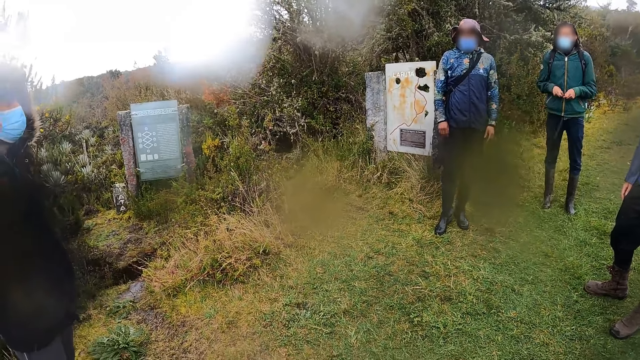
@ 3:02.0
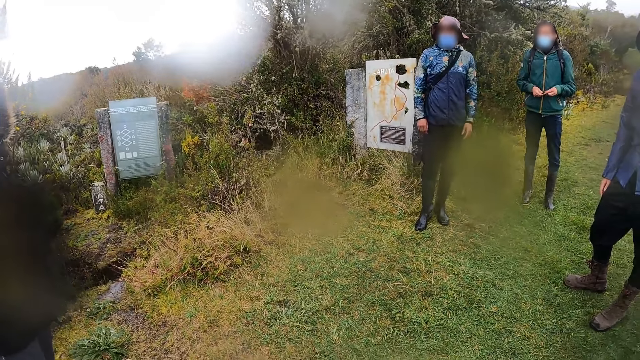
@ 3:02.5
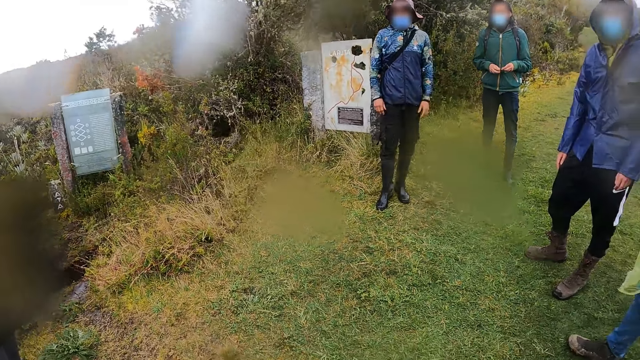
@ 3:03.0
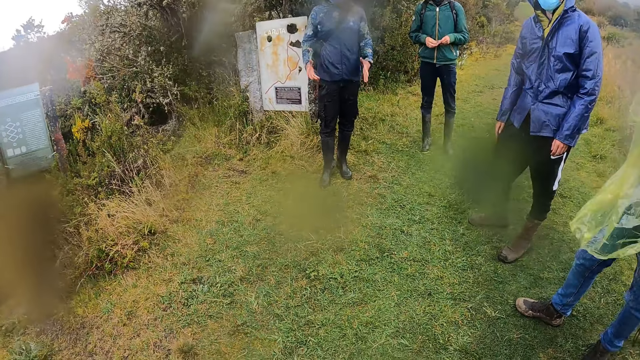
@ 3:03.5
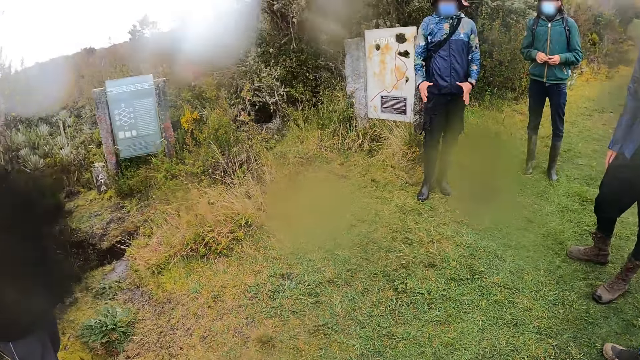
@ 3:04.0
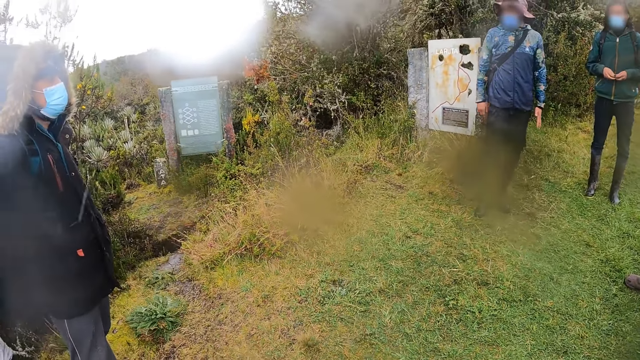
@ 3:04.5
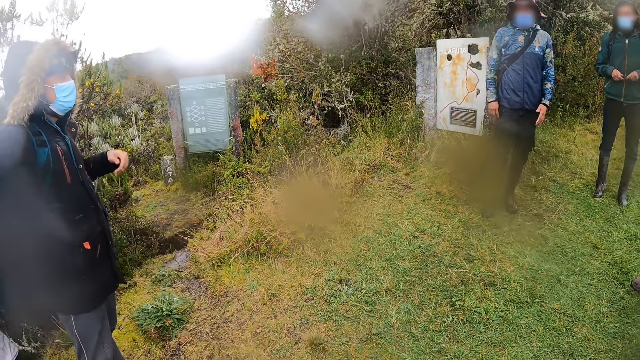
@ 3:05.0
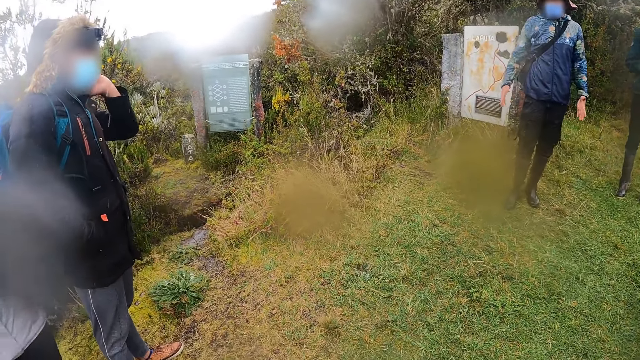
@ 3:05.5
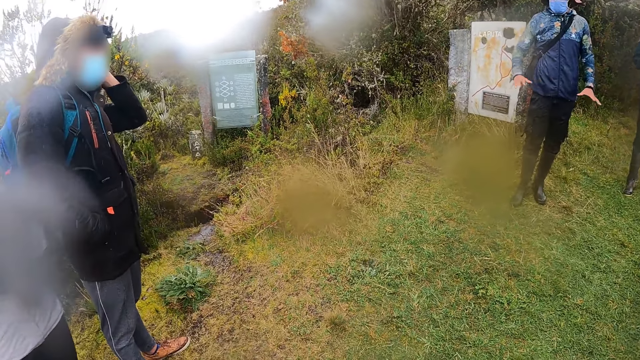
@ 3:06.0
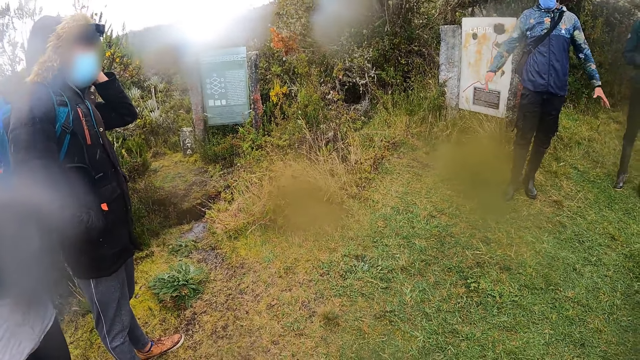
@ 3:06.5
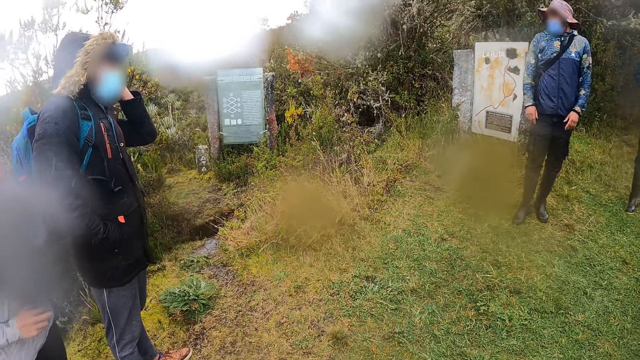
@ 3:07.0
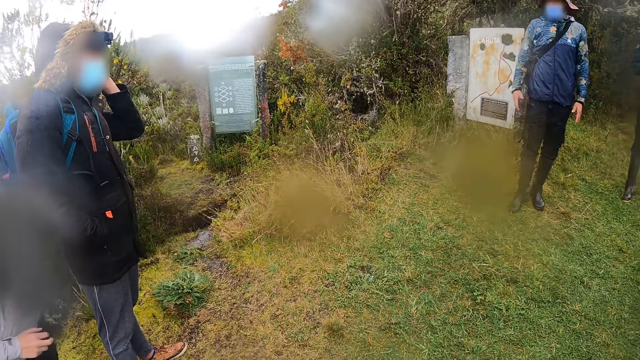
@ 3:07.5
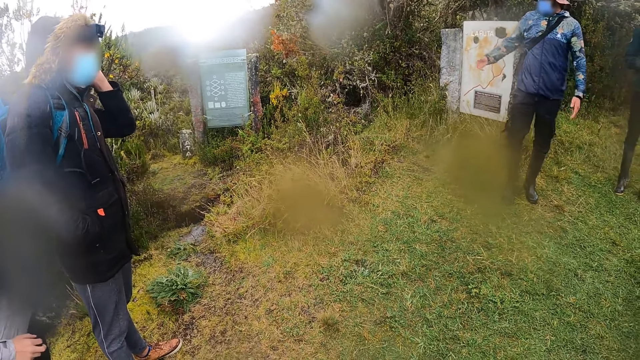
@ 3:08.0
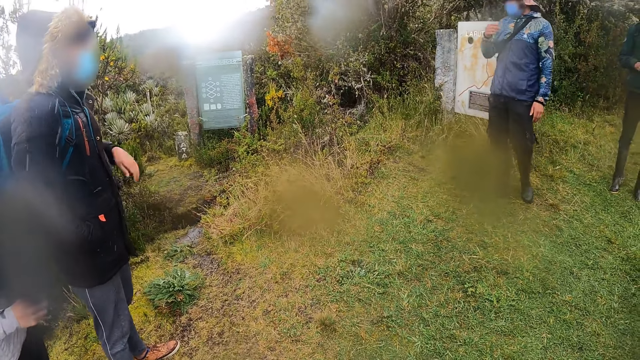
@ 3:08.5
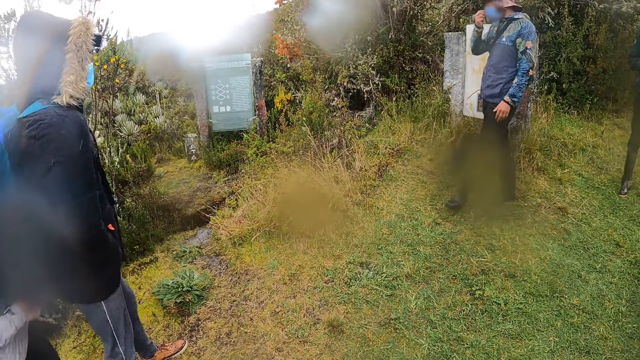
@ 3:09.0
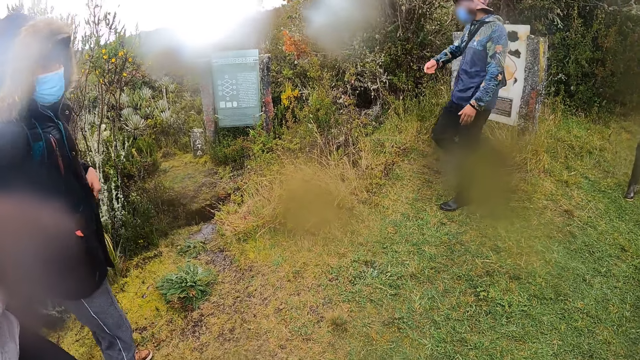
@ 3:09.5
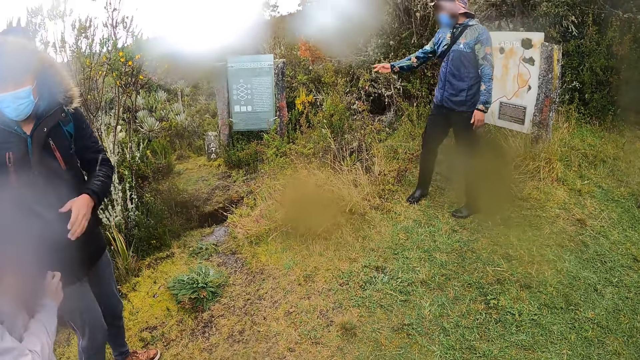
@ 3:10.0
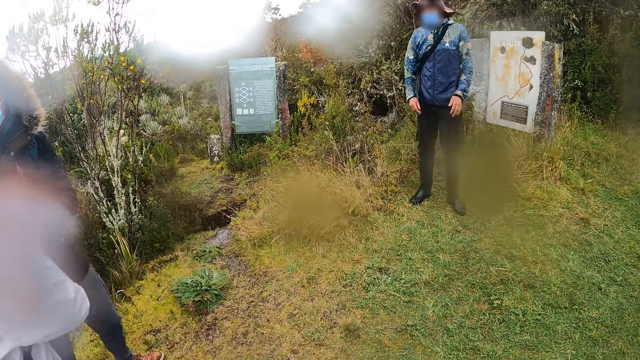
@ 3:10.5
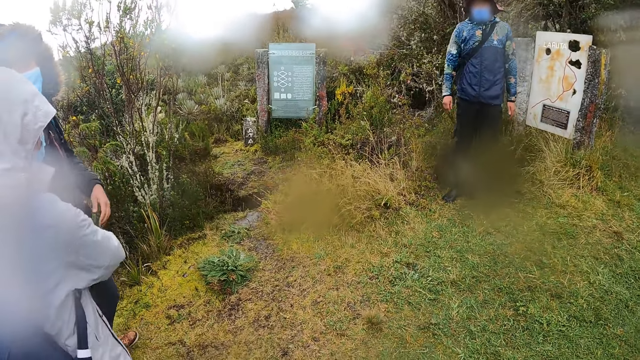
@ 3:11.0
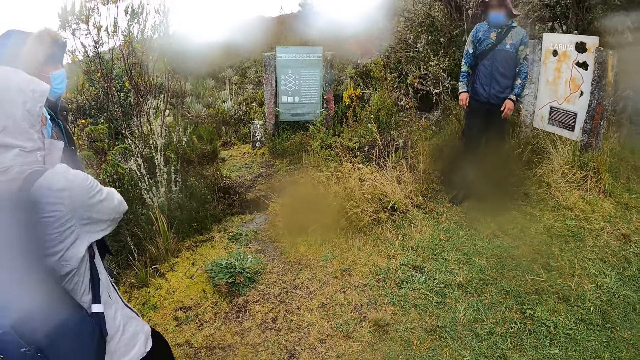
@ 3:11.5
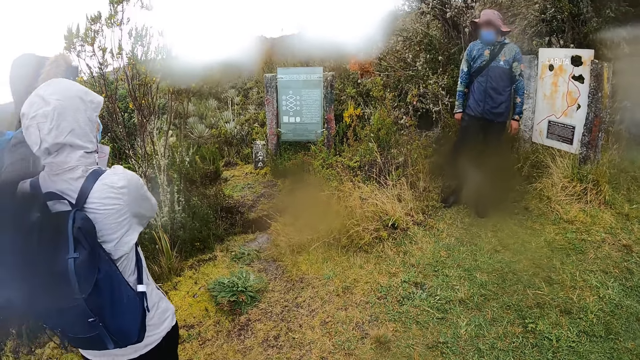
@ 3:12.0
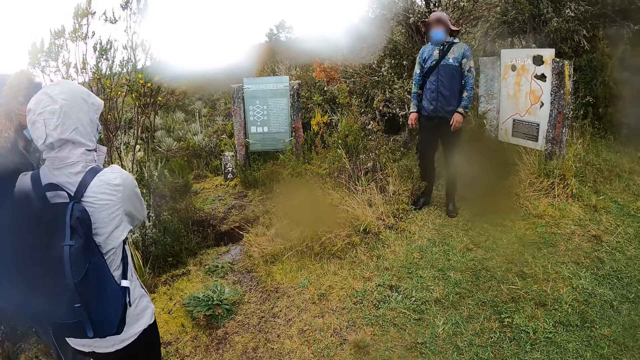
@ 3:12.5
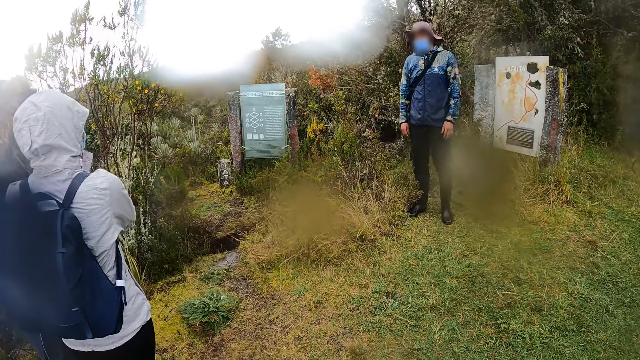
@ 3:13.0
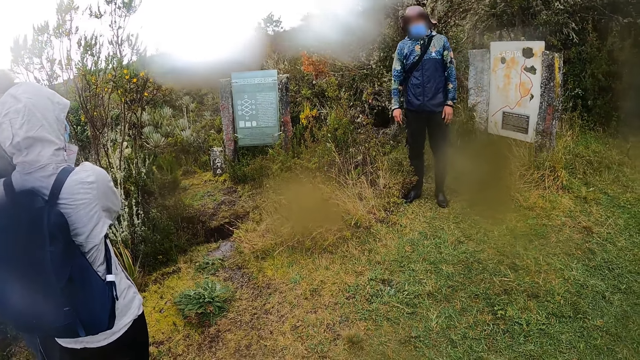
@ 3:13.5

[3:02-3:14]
A man walks towards a board on the pathway.

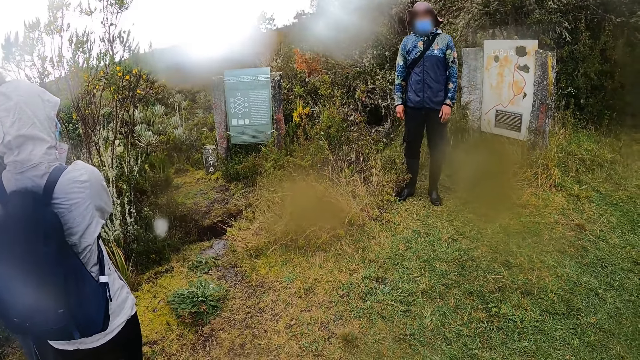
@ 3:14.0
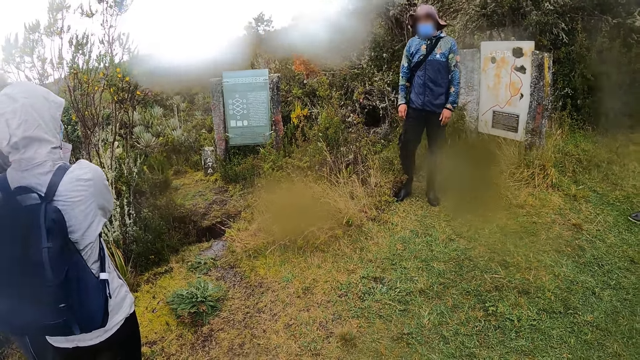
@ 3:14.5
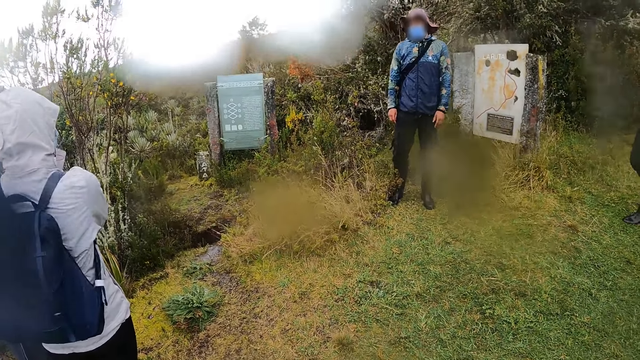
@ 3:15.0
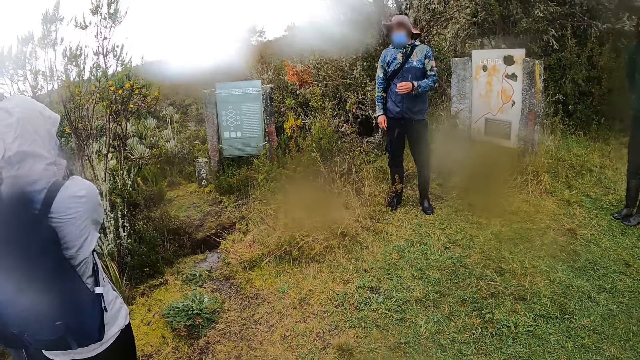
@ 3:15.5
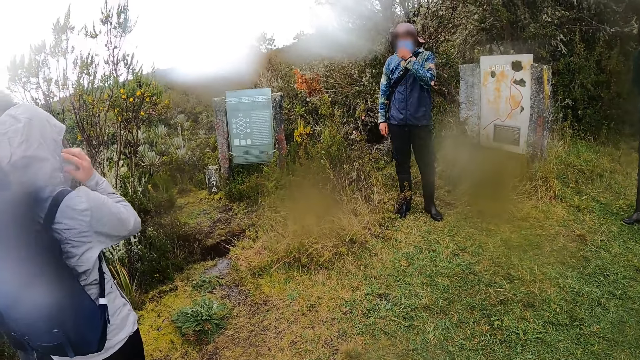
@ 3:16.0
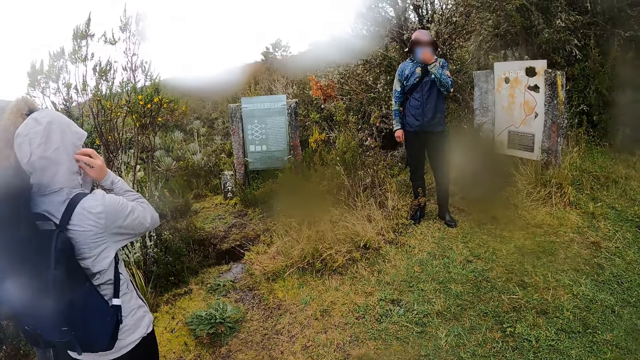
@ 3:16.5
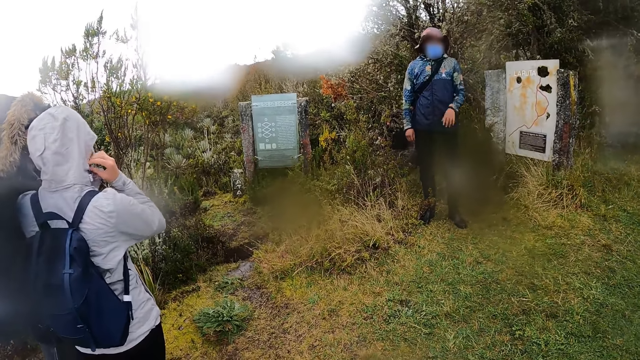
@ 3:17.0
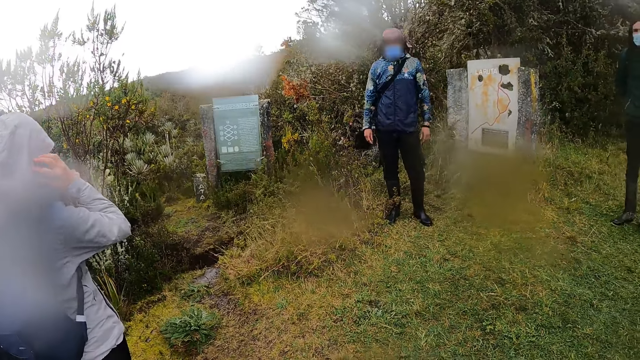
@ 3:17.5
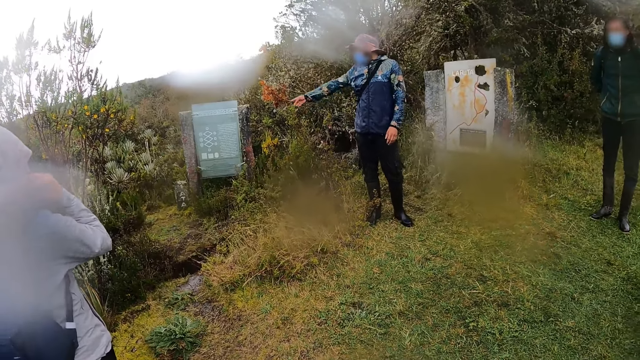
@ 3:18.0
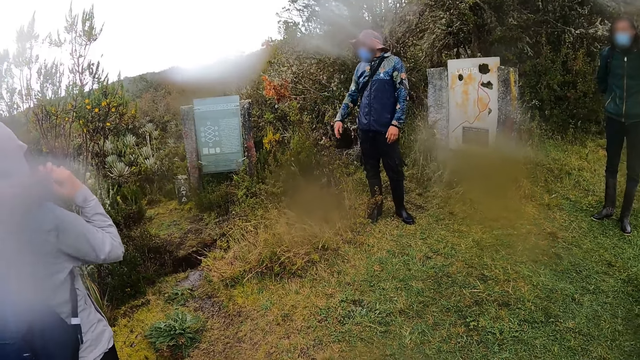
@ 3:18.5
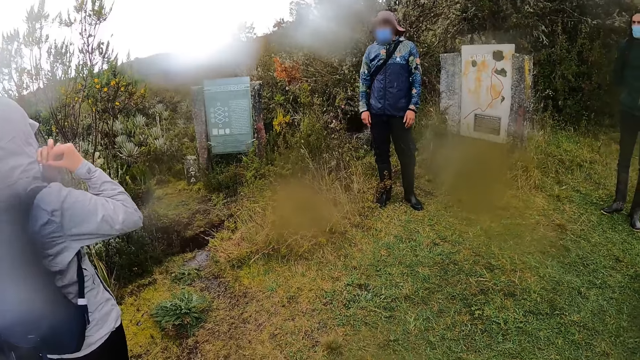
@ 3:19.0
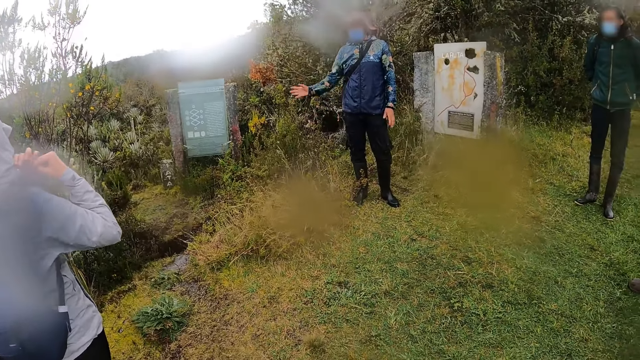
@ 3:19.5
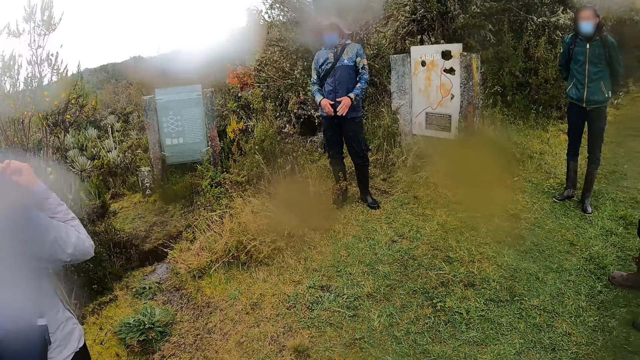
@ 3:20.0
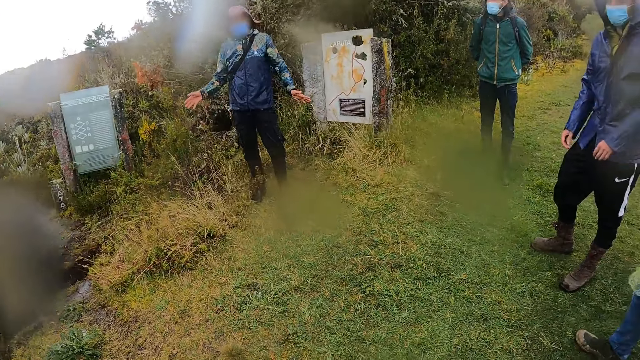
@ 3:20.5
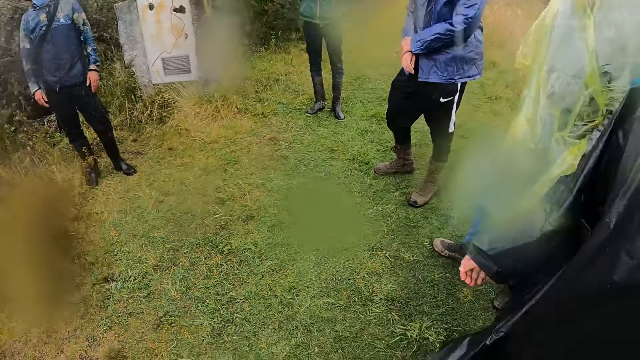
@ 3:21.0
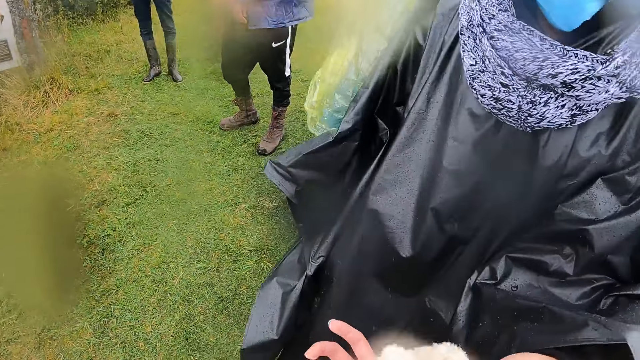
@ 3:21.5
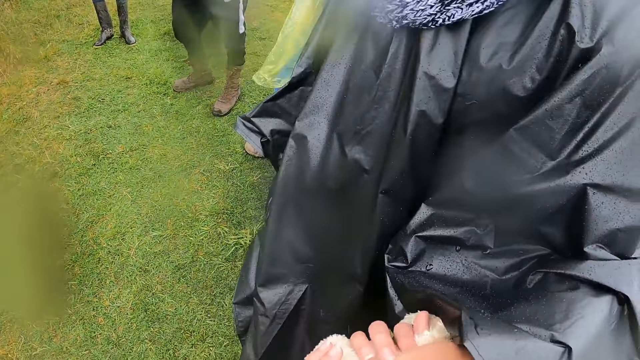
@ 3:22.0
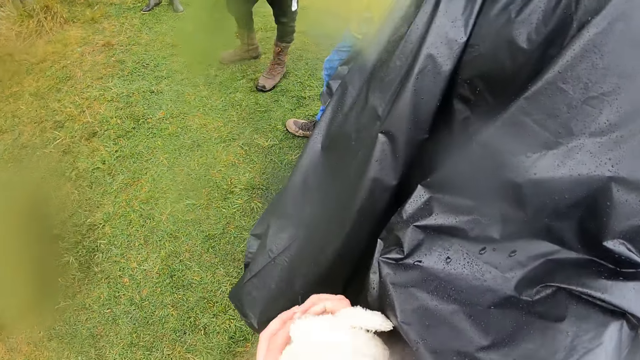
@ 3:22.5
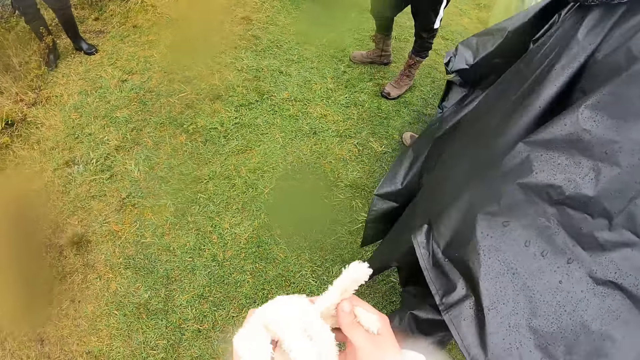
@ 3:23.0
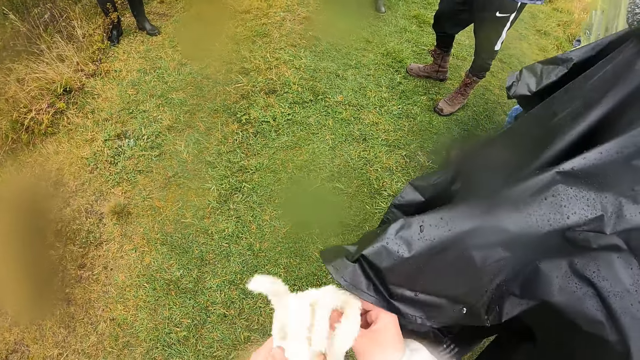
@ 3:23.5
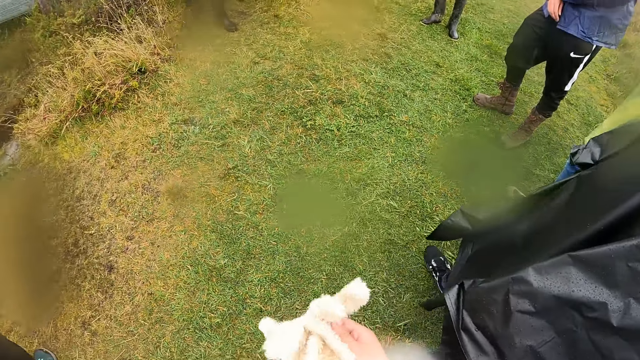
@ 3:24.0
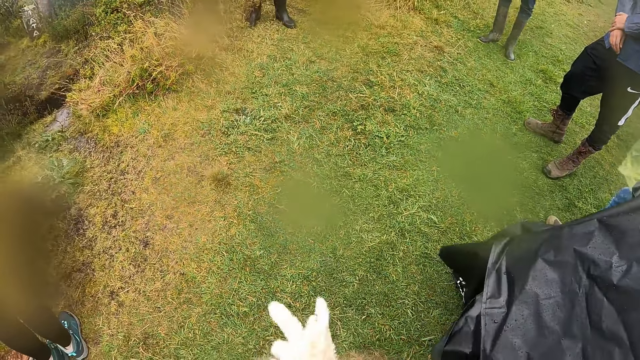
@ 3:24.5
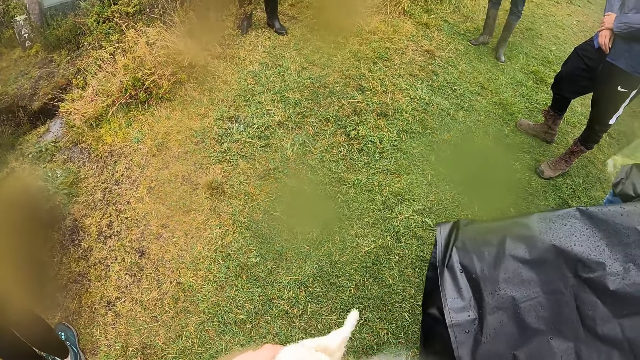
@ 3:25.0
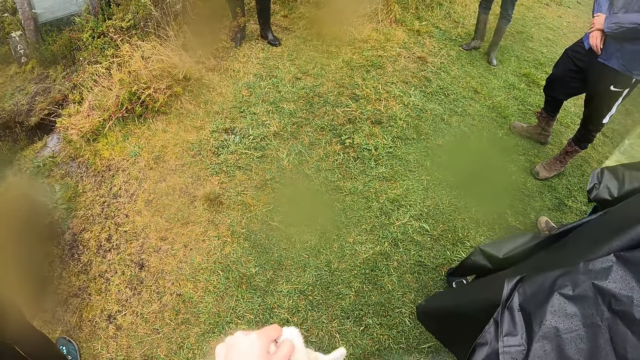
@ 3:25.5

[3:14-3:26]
A man adjusts his face mask and points to a sign board. The man converses with the group of people on the pathway. The camera wearer holds hand gloves in her hands. She wears the hand glove in her left hand with her right hand.
